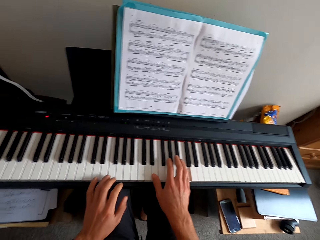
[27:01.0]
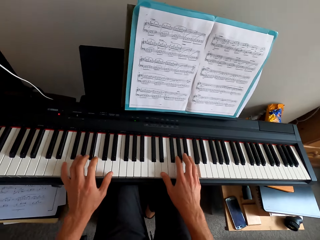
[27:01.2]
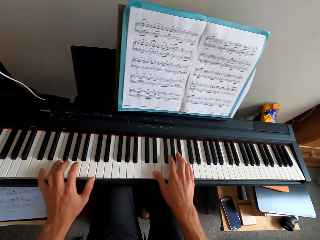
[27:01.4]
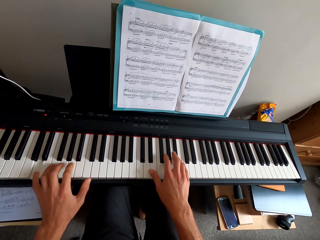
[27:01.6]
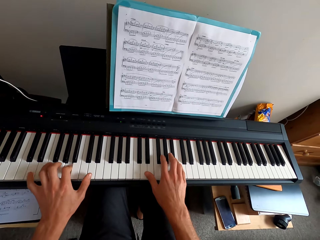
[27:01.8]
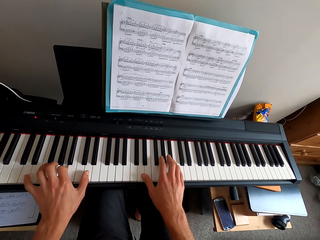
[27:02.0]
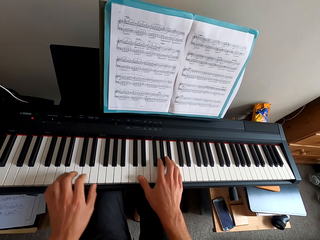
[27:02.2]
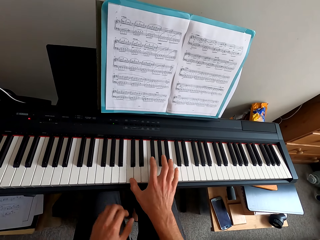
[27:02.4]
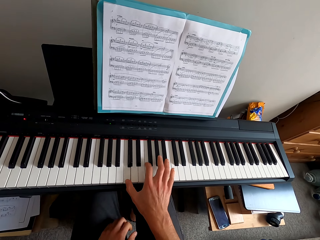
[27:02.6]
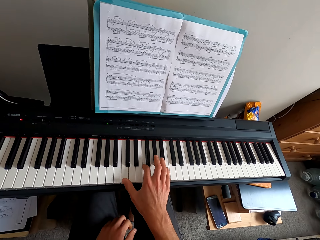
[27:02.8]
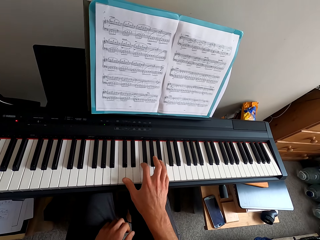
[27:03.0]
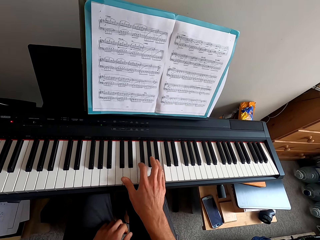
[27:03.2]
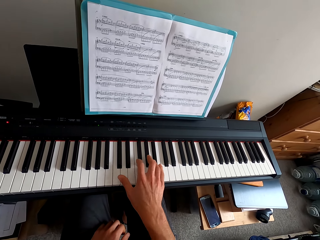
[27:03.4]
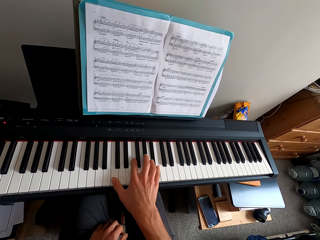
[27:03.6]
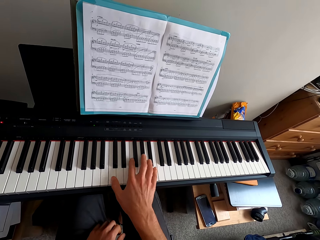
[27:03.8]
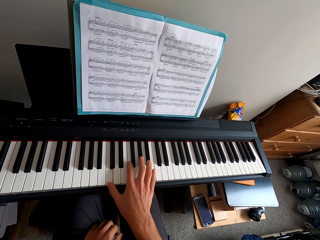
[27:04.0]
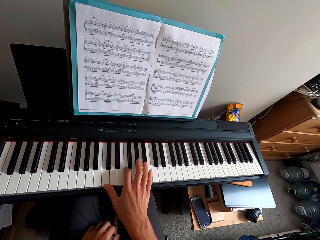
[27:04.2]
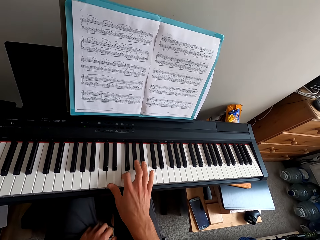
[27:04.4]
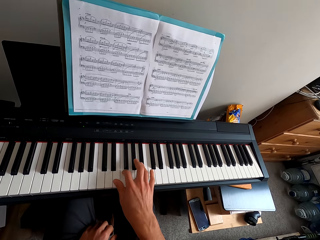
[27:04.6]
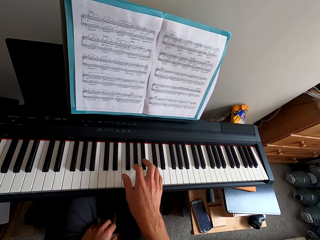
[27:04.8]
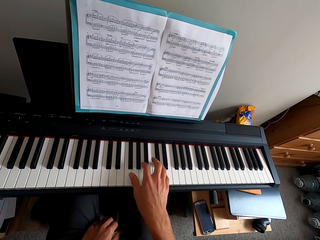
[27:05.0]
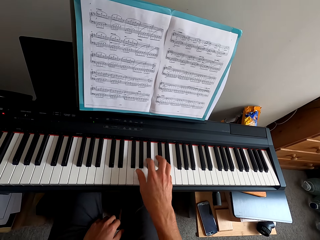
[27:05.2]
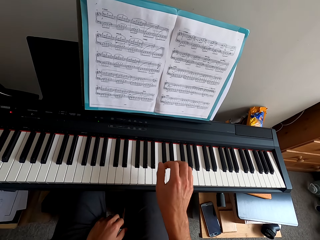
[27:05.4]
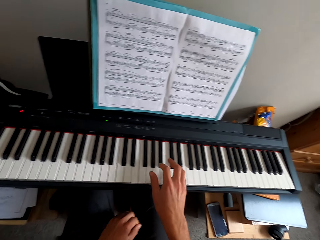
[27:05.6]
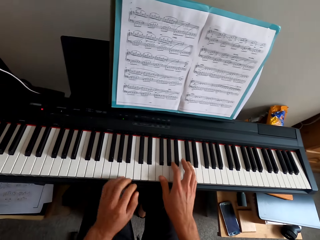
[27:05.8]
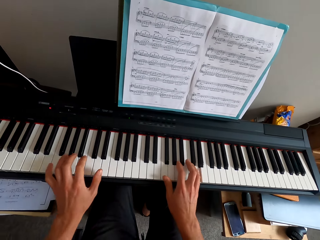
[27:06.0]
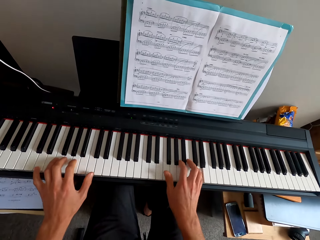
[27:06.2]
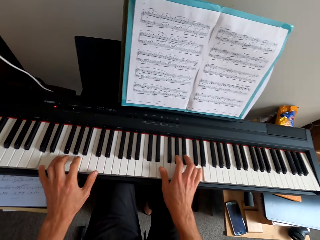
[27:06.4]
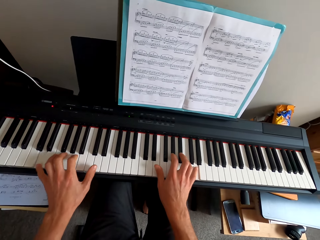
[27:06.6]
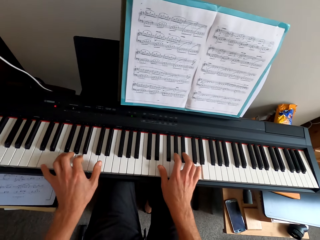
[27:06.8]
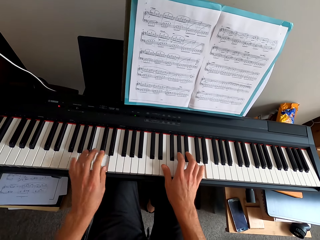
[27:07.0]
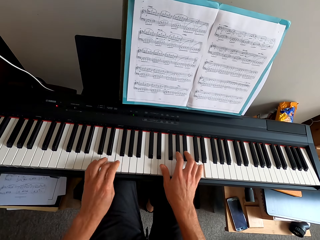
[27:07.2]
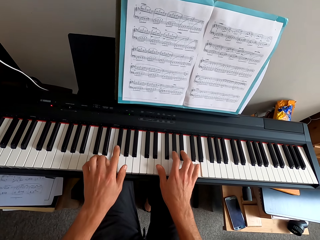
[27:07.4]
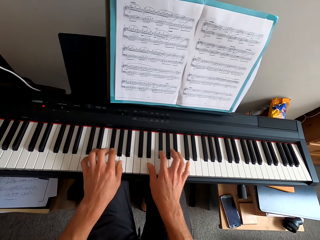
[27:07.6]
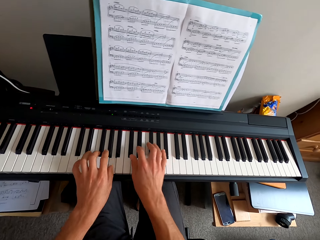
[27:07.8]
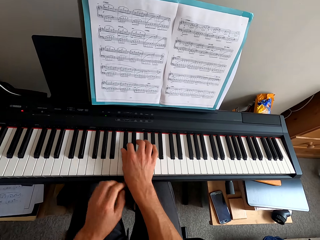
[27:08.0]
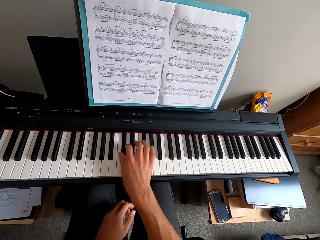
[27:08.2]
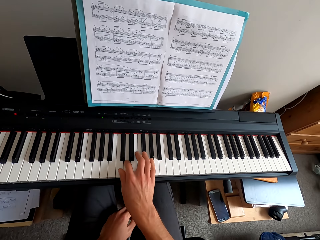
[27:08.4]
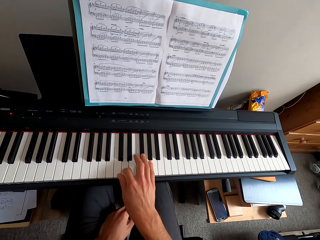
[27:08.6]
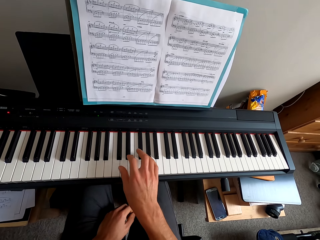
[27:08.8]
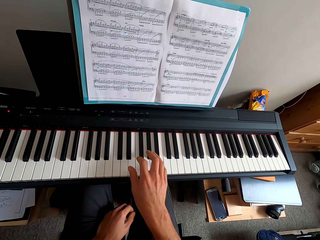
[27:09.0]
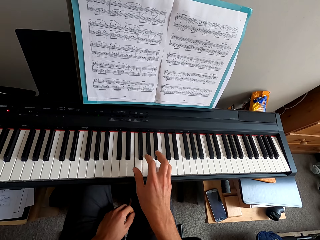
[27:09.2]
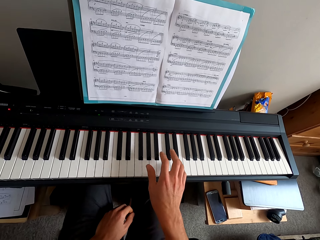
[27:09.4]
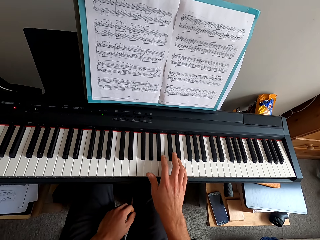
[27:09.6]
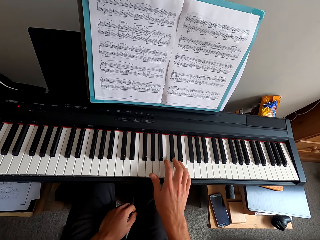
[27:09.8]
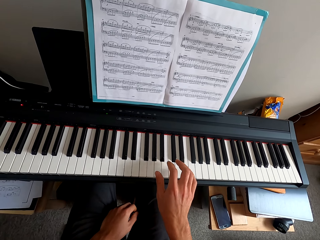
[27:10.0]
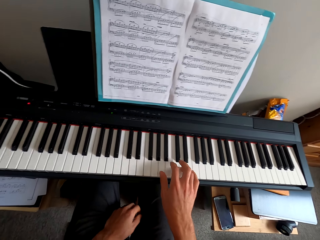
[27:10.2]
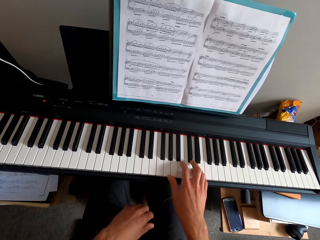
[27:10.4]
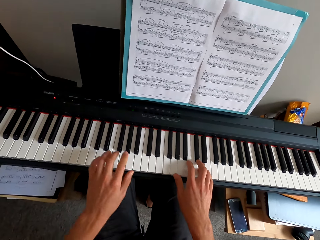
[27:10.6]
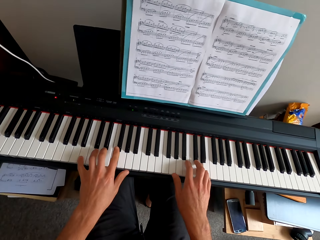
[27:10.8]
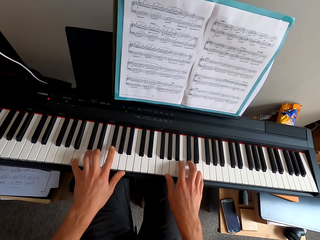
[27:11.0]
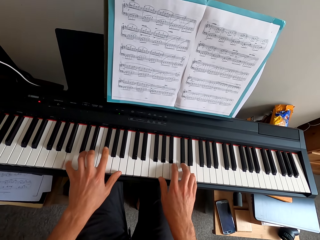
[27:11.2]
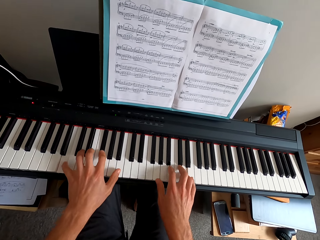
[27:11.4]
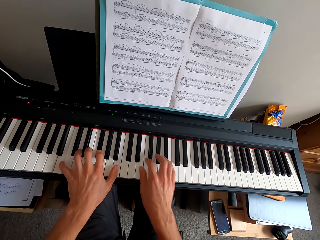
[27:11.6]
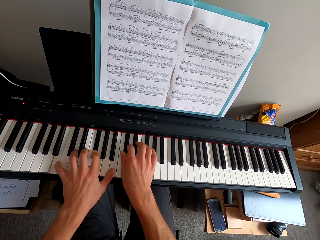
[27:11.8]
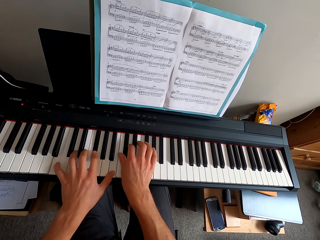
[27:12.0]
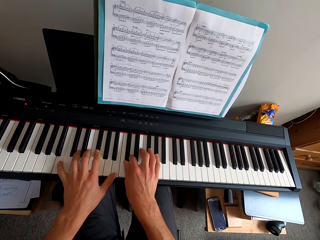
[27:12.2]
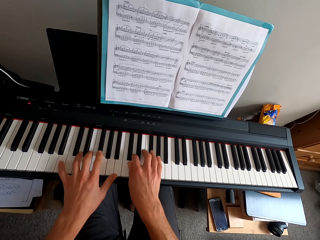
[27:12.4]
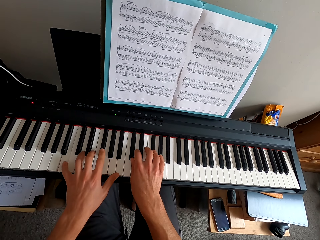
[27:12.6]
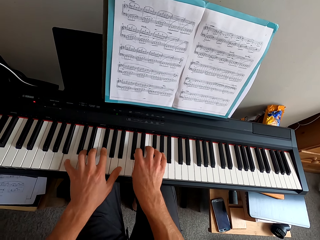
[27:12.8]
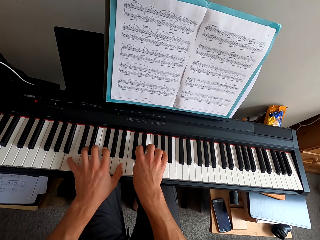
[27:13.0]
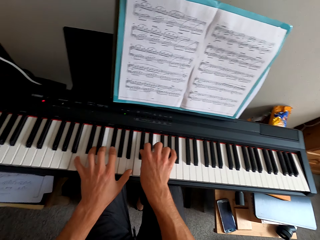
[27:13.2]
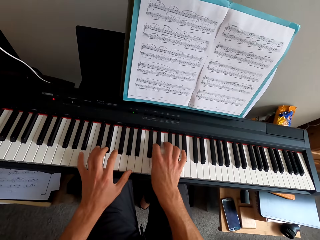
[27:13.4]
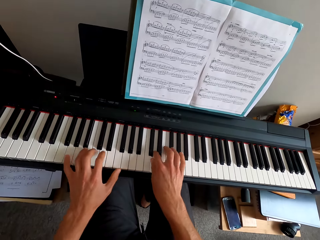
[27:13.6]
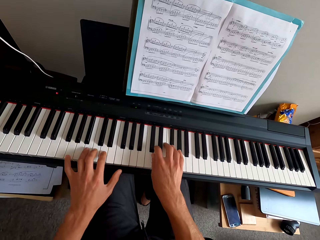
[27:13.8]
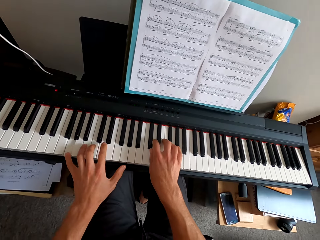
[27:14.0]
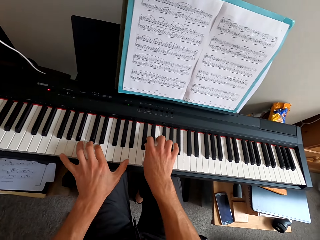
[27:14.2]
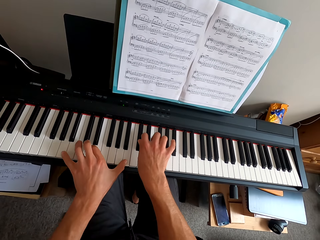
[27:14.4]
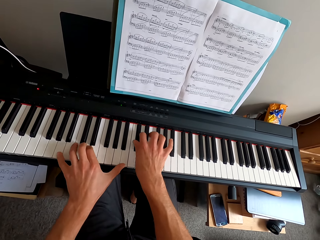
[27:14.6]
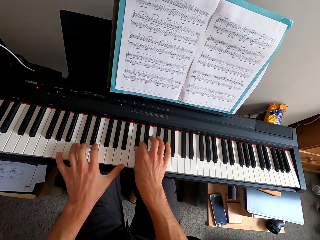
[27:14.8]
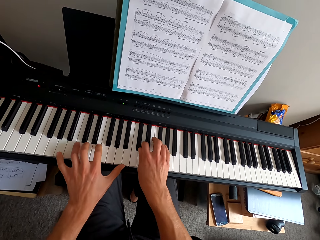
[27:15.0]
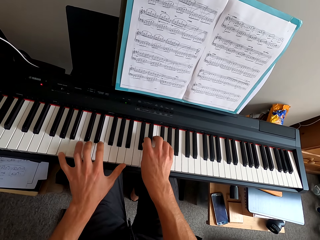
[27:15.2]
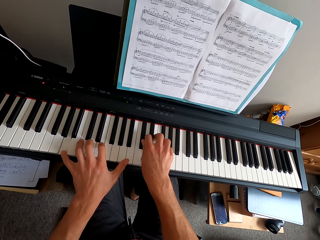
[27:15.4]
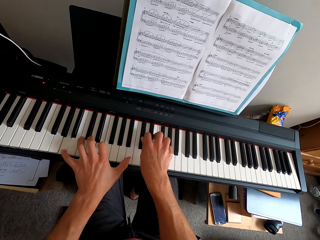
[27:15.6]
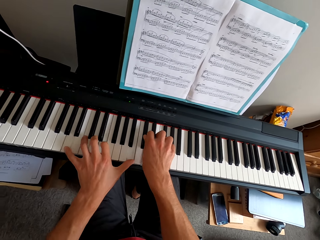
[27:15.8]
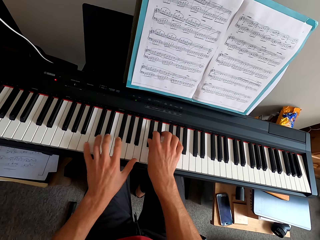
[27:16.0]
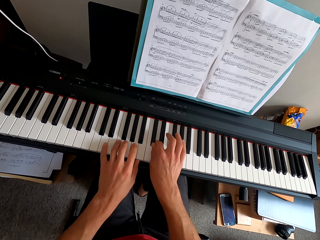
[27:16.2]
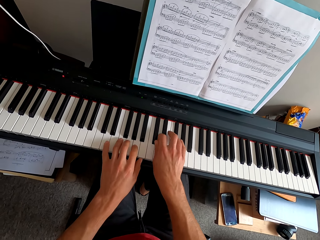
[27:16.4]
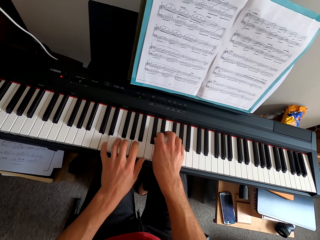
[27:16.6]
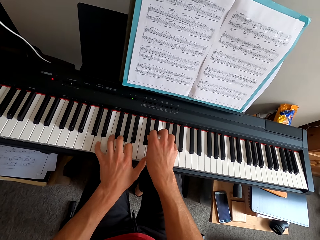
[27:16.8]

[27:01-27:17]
The camera wearer pulls his hand off the keyboard. He plays the keyboard. He plays the keyboard with both hands.

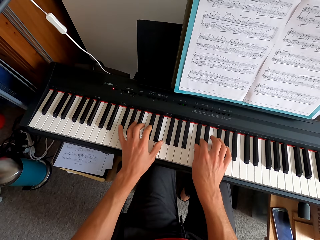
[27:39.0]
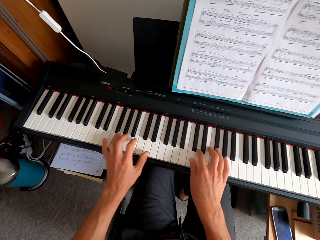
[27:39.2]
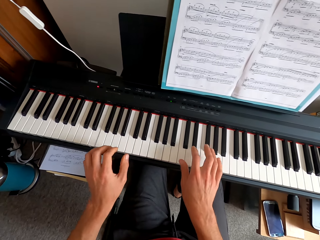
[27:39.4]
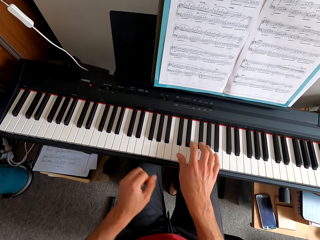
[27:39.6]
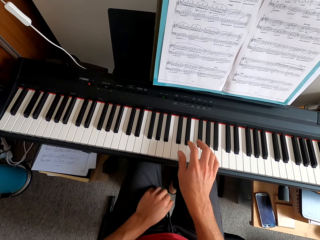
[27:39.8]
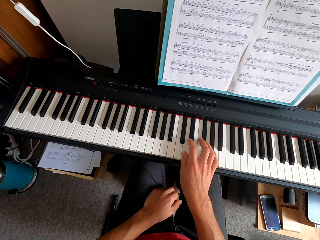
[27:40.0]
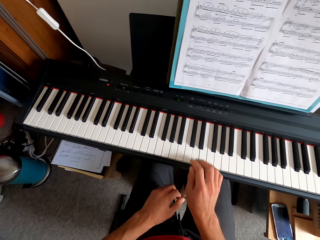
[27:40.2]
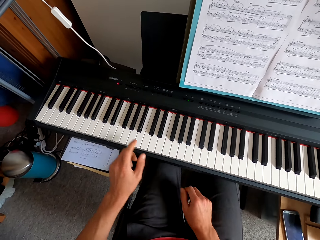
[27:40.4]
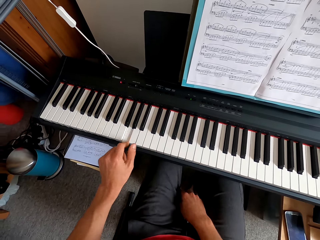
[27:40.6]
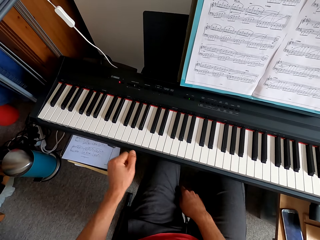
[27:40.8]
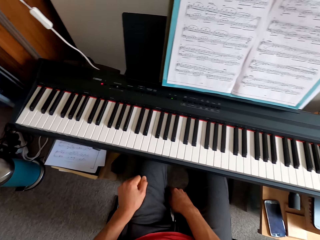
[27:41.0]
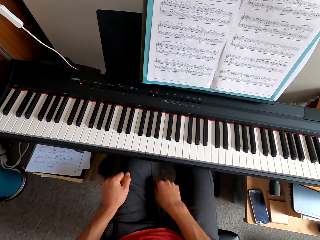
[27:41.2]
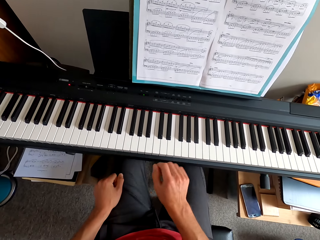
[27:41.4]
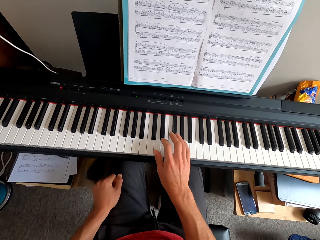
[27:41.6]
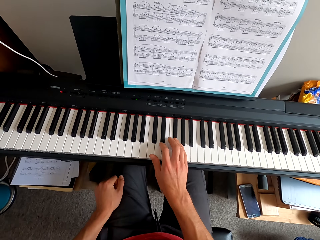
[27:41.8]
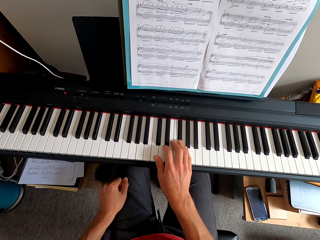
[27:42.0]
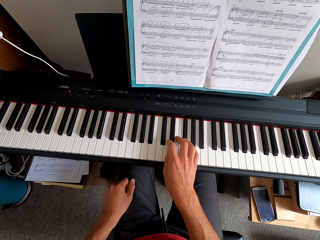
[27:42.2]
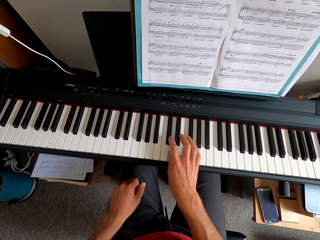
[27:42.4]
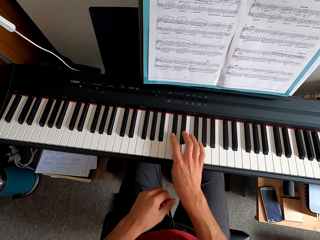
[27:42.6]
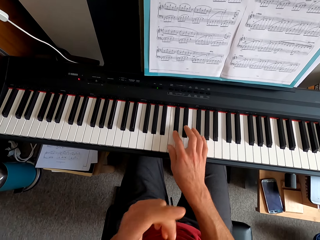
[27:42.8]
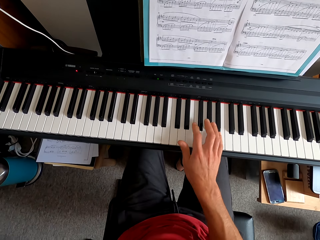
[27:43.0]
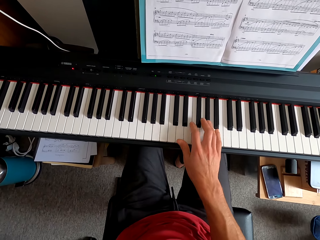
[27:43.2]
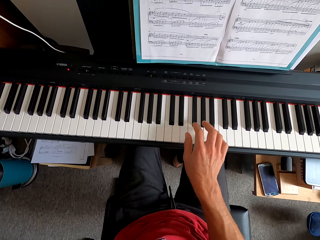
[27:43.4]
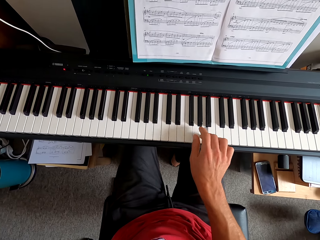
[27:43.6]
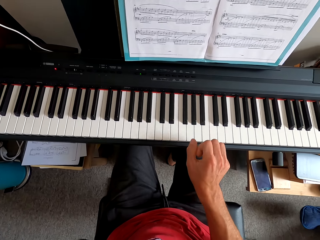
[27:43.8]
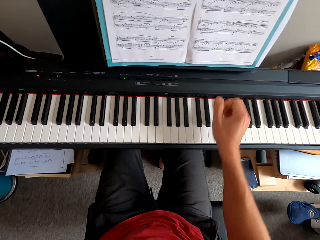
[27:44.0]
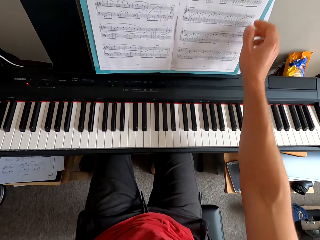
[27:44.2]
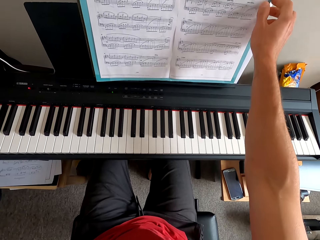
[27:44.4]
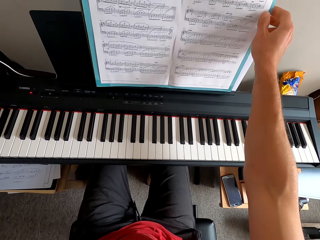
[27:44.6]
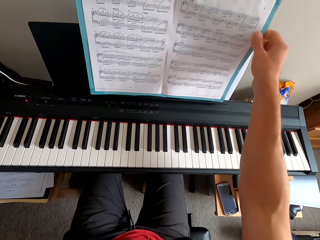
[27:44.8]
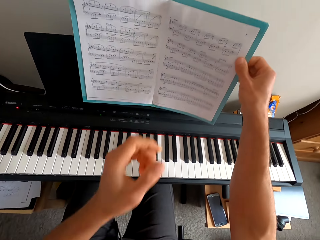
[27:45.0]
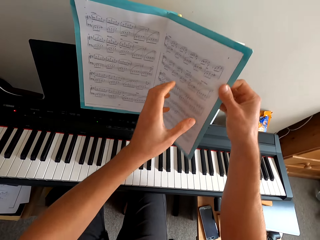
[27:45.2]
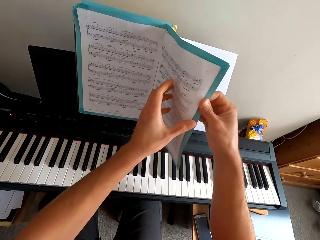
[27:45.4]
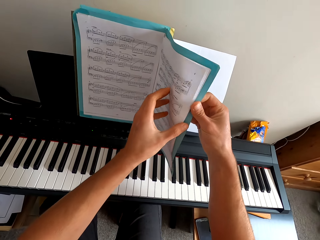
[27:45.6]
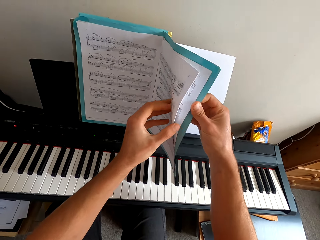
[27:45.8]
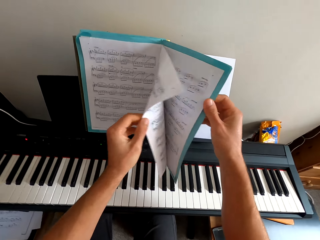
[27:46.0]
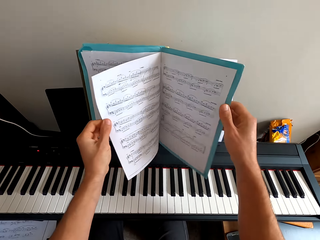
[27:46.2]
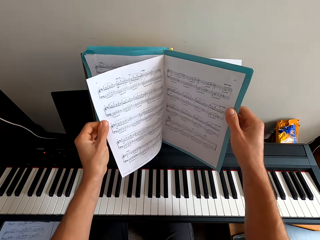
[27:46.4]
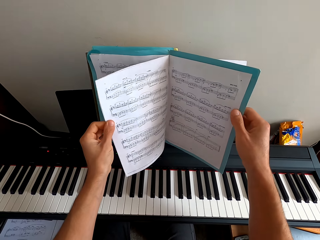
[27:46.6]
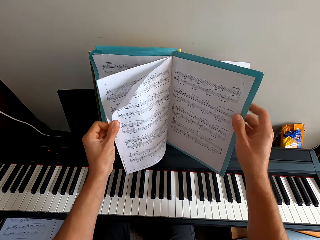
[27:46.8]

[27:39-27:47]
The camera wearer pulls his hand off the keyboard. He plays the keyboard. He pulls his hand off the keyboard. He plays the keyboard. He puts his hand on the leg. He plays the keyboard. He flips a page.
